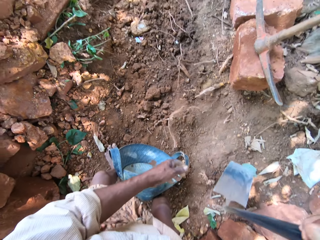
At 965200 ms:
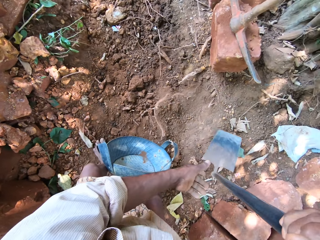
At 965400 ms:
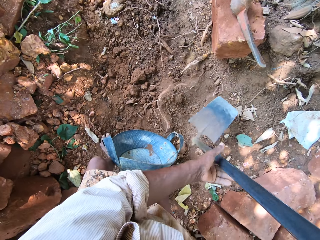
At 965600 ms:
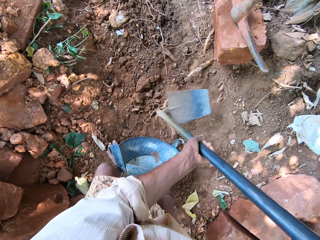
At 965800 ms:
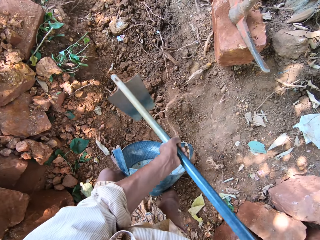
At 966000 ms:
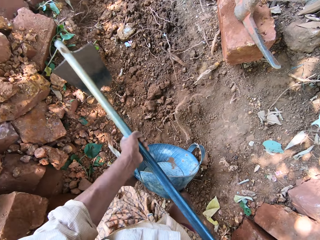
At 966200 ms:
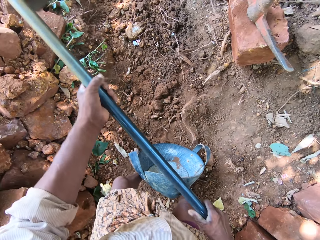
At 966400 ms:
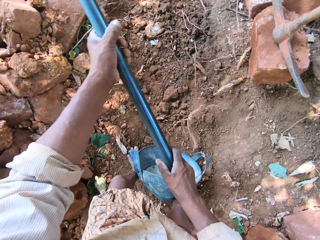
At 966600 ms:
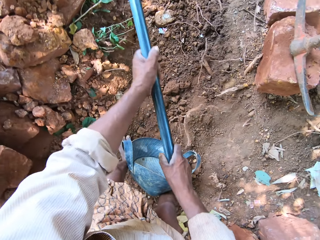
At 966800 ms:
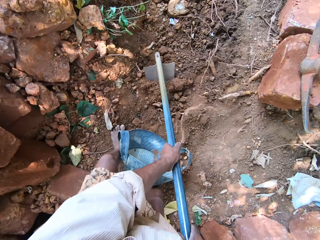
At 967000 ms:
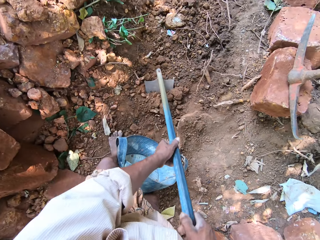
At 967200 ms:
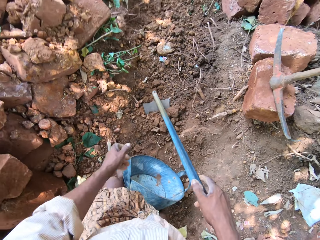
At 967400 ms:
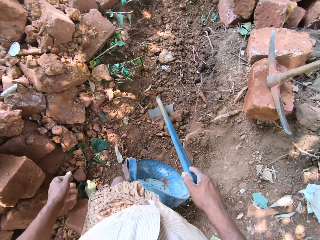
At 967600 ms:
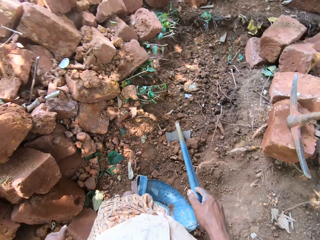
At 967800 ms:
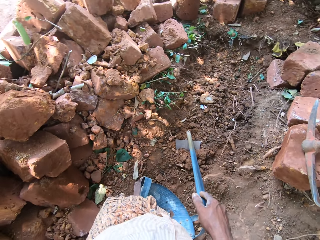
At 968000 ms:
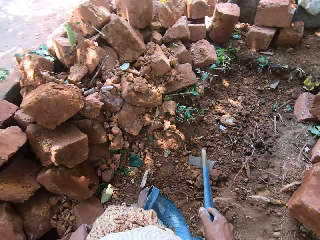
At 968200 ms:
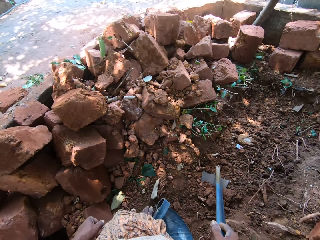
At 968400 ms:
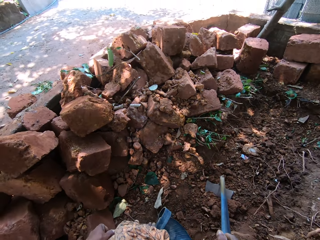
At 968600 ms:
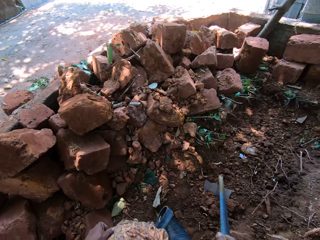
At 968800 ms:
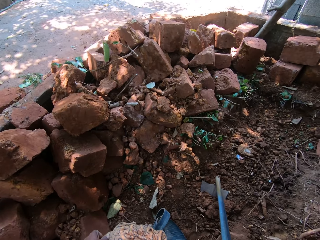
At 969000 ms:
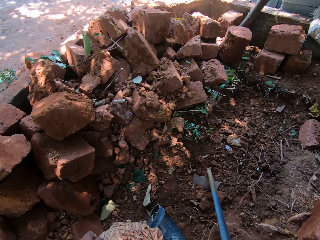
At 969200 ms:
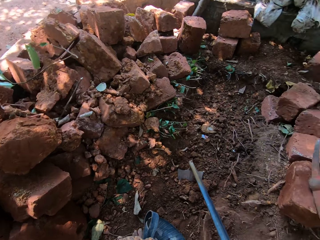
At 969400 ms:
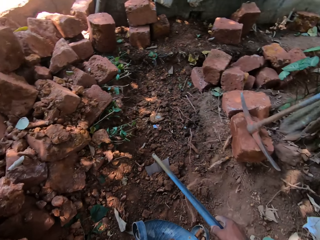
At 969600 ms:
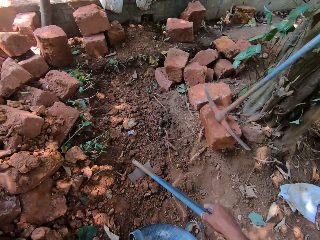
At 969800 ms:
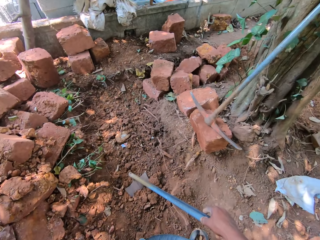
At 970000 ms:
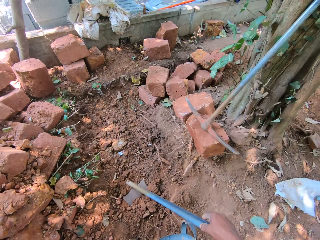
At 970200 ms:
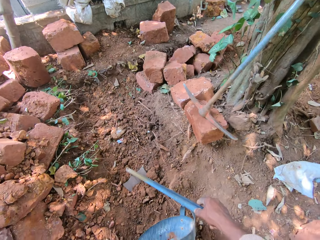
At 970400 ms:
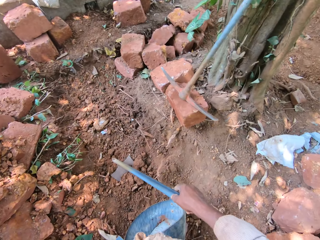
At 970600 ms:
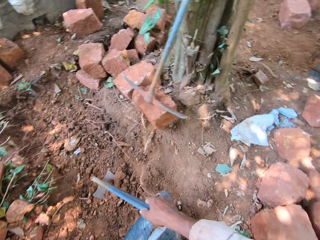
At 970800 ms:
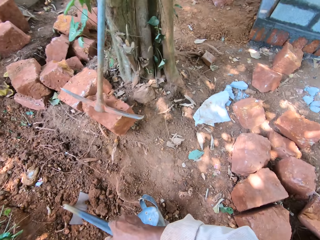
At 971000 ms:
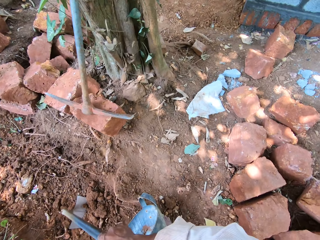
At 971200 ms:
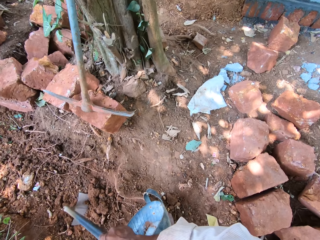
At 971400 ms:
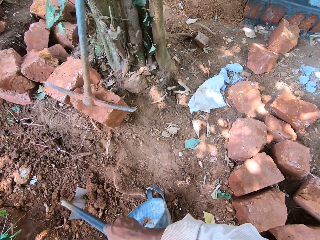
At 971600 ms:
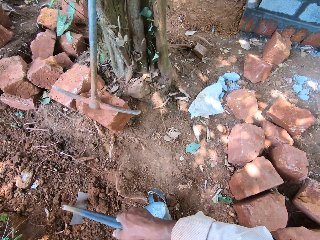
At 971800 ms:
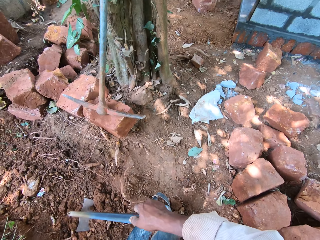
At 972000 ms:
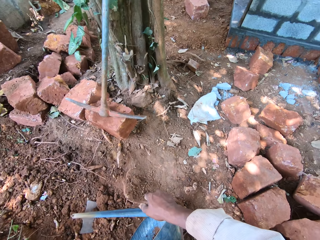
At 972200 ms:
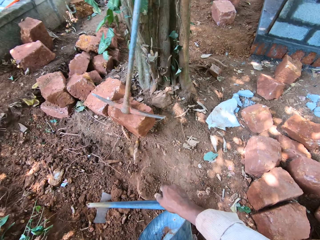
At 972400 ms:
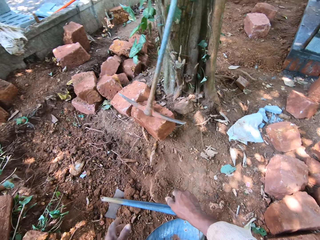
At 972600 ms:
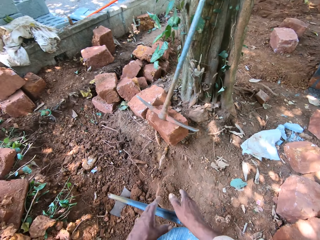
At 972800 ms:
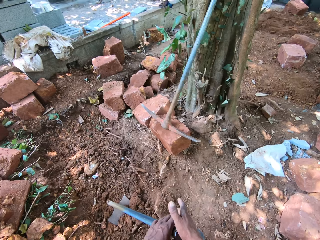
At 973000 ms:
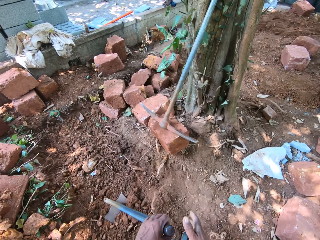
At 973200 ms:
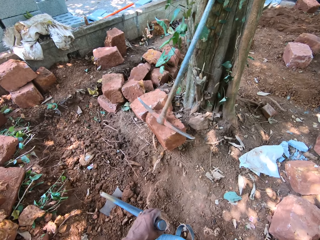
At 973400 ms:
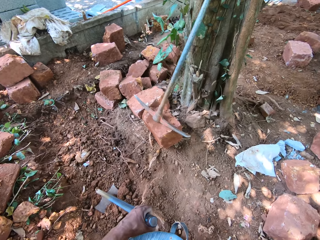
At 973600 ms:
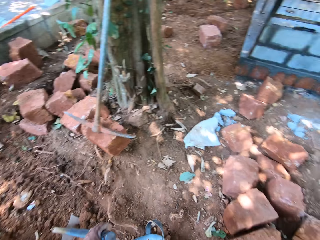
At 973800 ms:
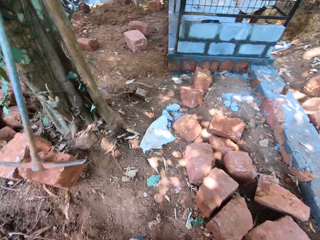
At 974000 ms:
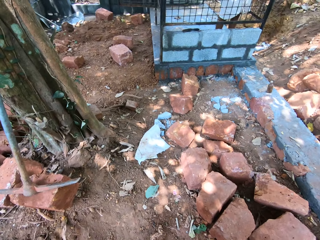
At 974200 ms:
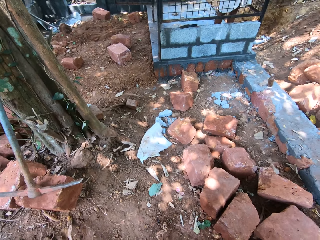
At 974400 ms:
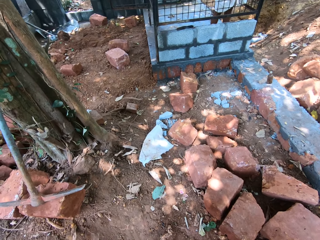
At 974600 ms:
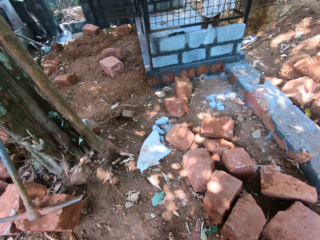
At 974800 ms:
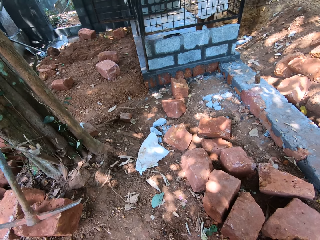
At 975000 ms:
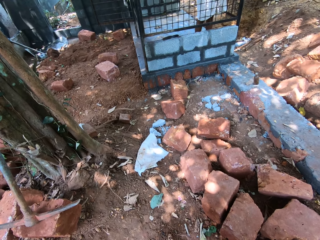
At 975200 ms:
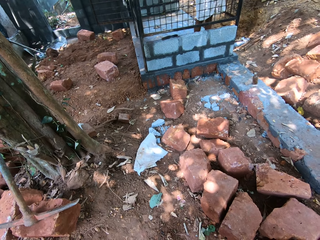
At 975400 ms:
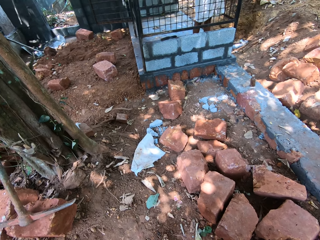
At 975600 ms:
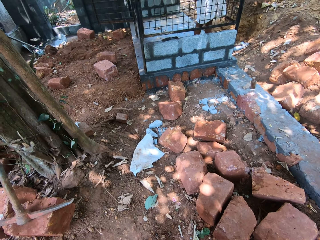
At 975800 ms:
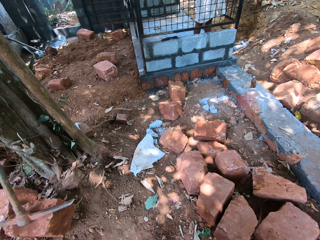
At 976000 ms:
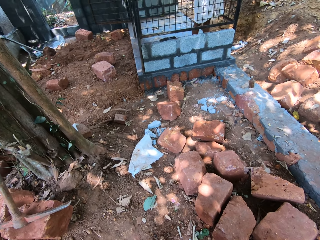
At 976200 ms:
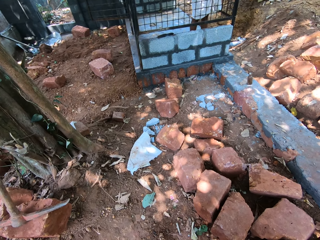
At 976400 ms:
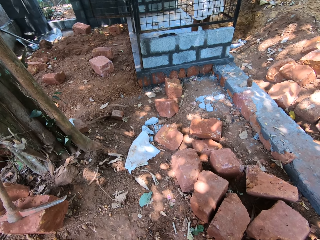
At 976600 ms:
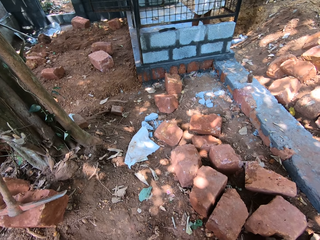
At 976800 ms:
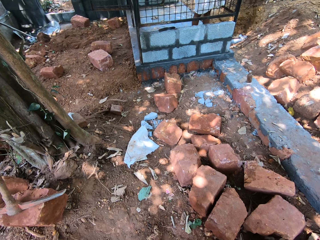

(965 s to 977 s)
The camera wearer lifts the hoe from the ground with his right hand. He interacts with the man. He holds the hoe with both hands. He hits the ground with the hoe in both hands. He speaks. He passes the hoe from his right hand to his left hand. He looks around.

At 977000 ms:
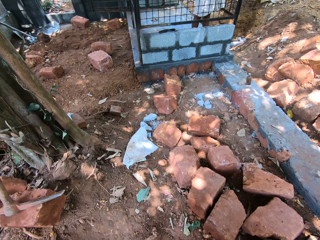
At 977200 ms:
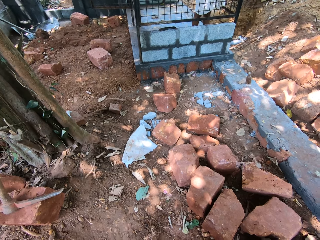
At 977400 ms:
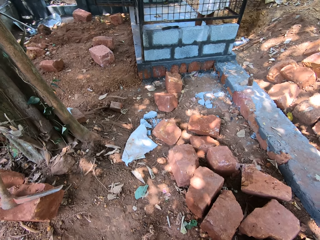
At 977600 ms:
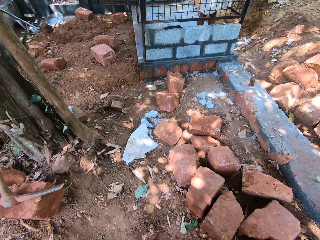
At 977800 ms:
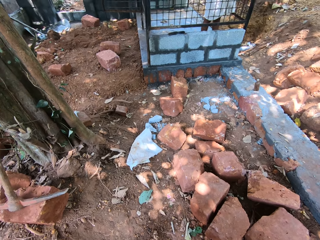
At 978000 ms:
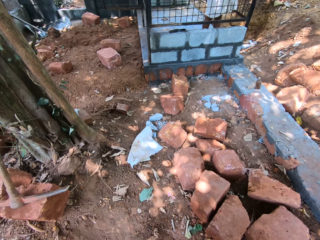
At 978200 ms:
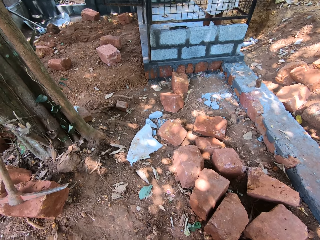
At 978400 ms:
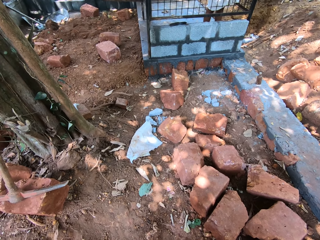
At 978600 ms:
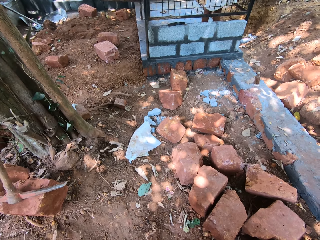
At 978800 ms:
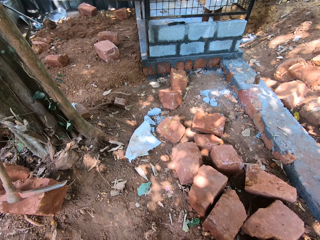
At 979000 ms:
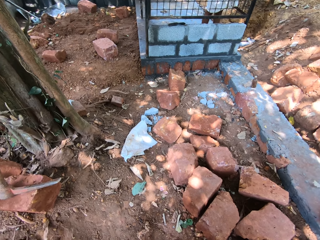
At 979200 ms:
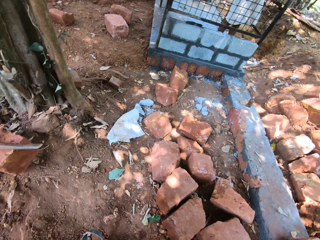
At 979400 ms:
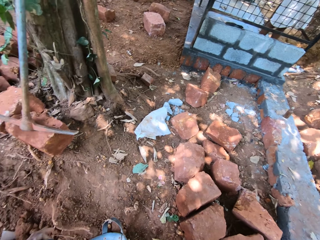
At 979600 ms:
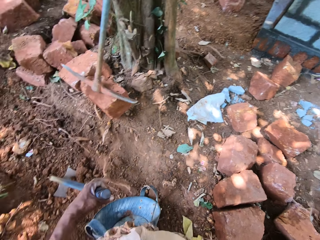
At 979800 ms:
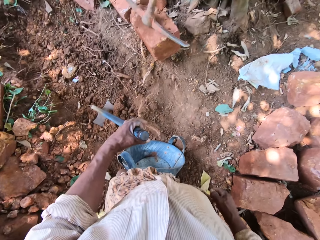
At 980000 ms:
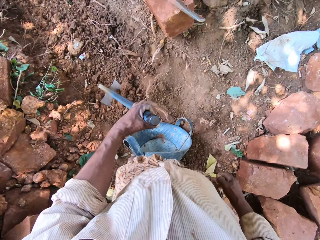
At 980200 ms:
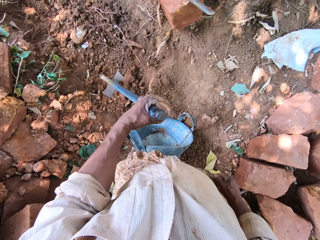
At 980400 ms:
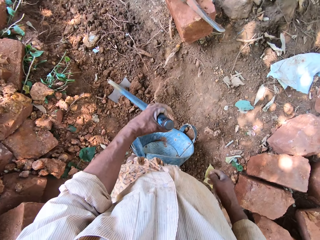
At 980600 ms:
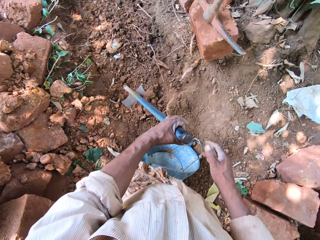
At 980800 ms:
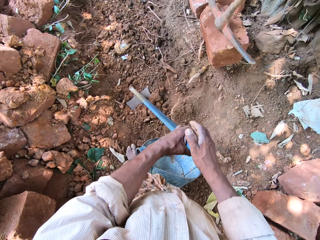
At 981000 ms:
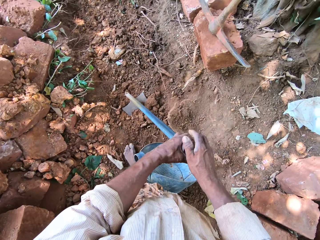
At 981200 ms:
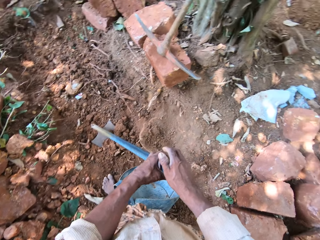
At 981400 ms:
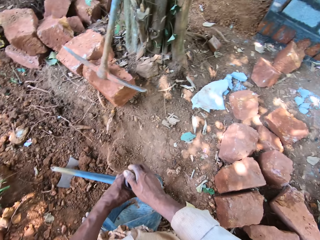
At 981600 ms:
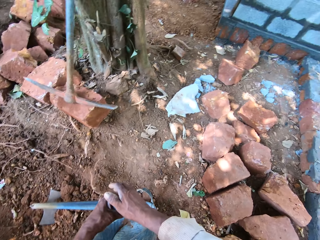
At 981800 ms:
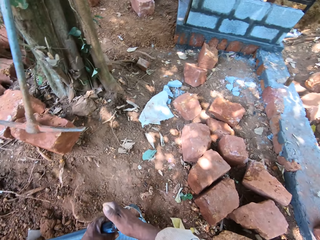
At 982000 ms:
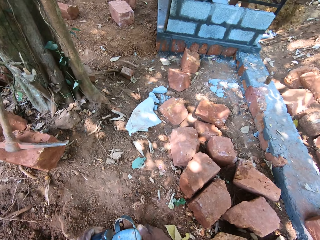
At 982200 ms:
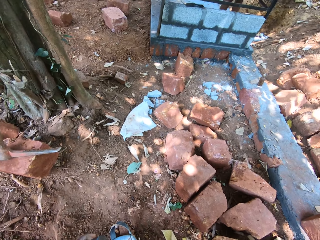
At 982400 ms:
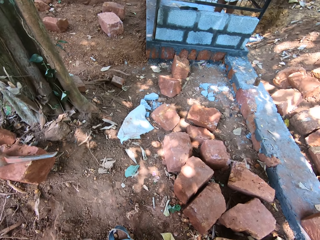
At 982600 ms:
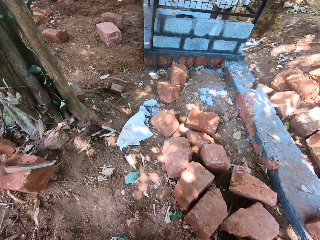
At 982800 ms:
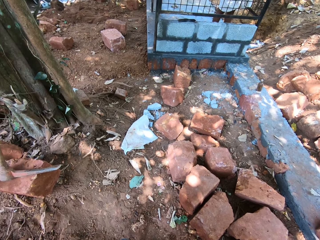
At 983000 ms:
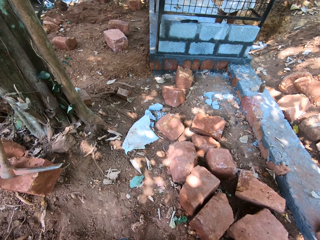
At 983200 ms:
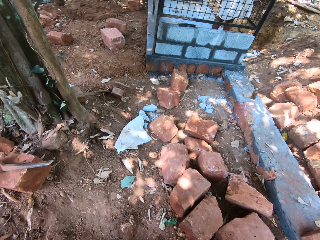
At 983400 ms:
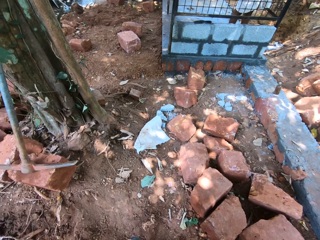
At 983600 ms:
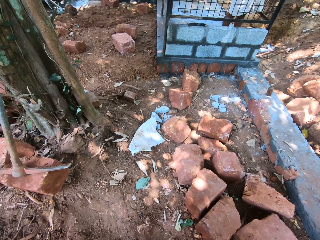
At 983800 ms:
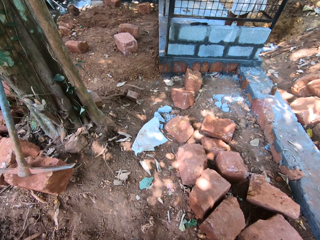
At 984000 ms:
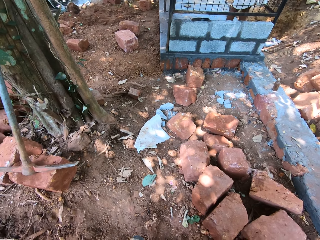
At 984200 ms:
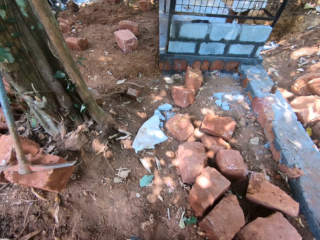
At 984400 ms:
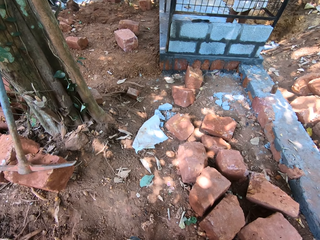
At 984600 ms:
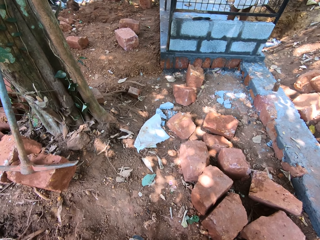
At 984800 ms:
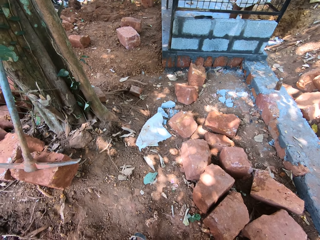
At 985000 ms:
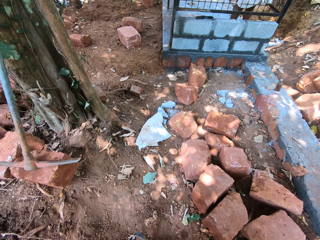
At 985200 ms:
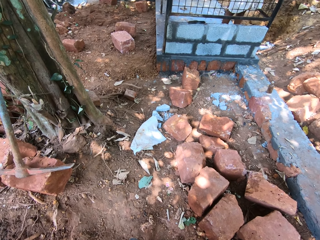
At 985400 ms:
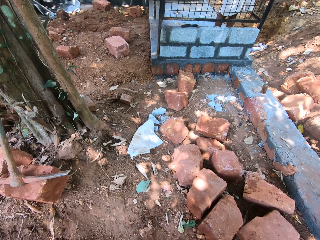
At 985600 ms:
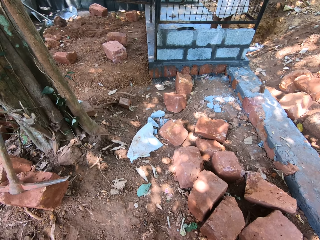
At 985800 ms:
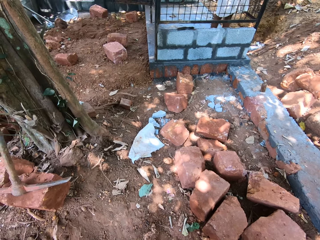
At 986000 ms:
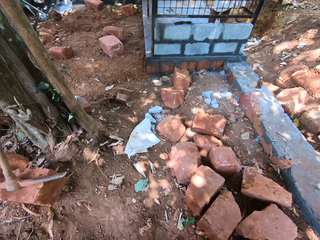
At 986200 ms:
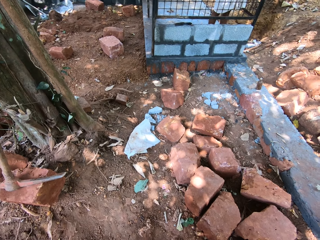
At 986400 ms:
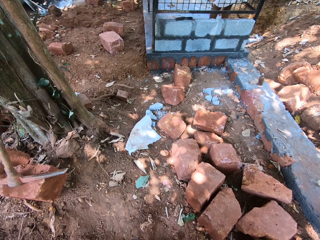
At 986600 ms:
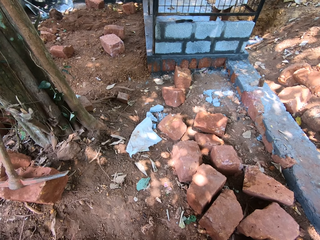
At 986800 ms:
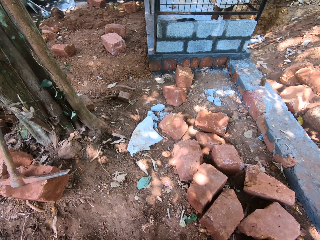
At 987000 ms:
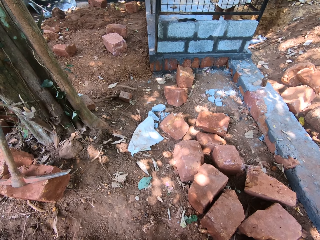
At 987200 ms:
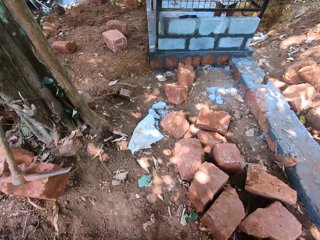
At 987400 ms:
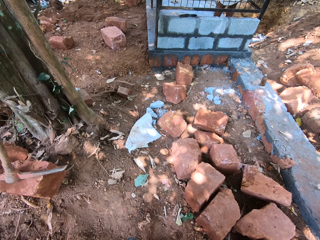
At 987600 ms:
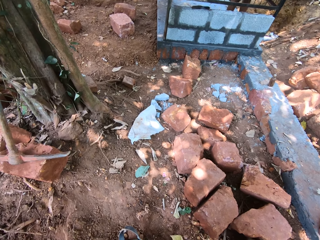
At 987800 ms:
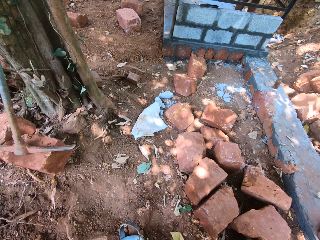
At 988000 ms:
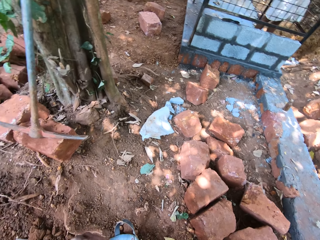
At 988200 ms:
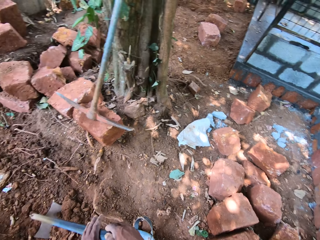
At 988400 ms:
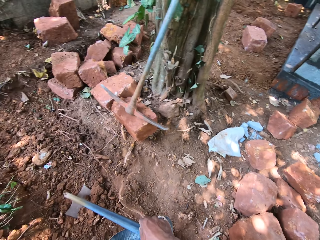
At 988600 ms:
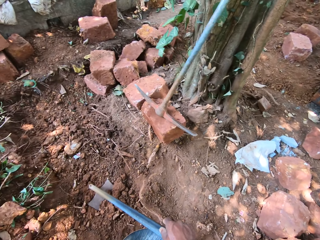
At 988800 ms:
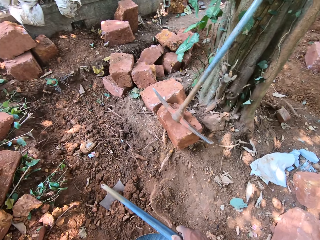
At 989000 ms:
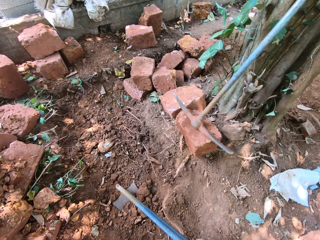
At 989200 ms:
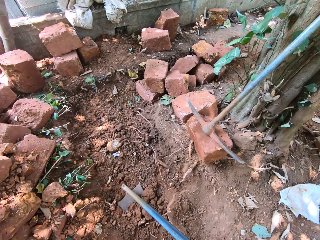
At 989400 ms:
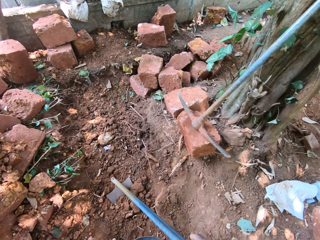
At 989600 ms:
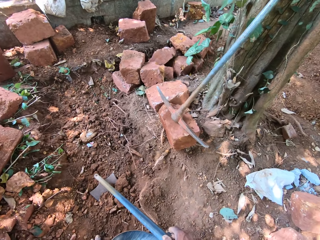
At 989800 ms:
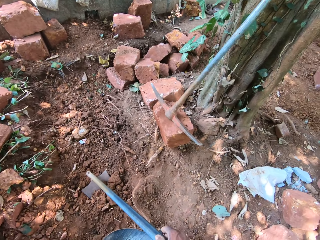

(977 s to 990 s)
A man speaks. The camera wearer speaks. He touches the hoe with his right hand. He passes the hoe from his left hand to his right hand.
